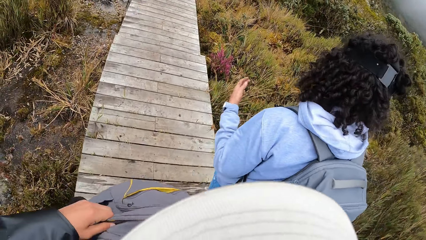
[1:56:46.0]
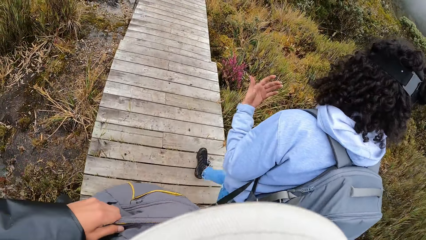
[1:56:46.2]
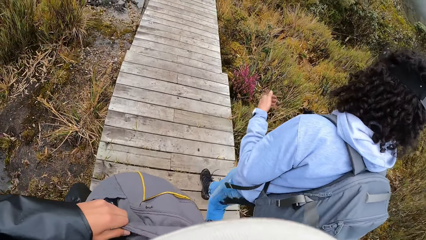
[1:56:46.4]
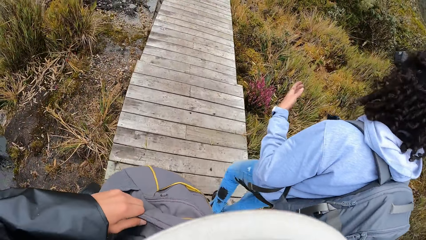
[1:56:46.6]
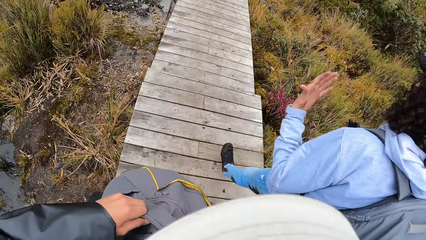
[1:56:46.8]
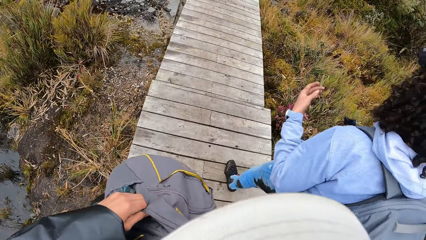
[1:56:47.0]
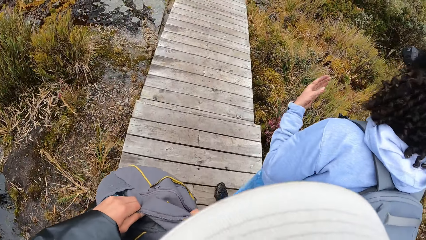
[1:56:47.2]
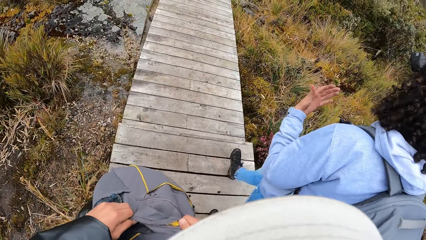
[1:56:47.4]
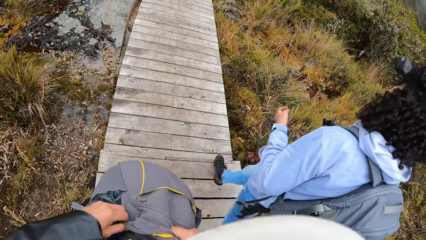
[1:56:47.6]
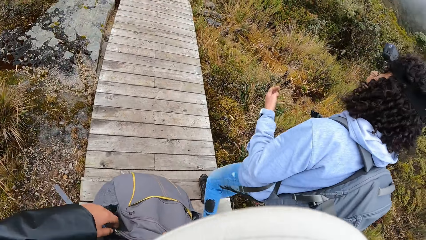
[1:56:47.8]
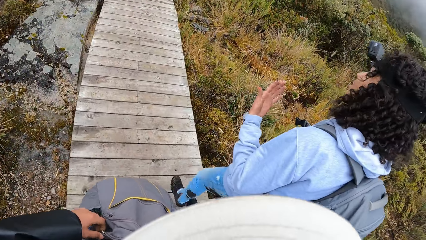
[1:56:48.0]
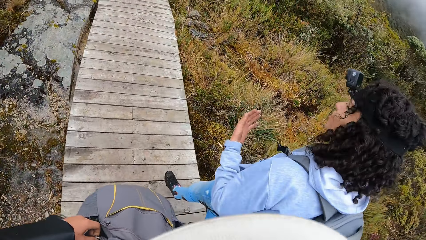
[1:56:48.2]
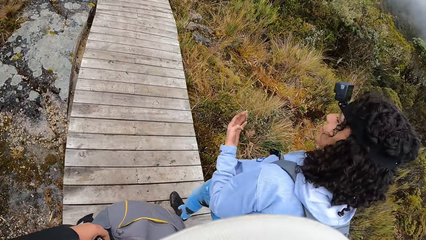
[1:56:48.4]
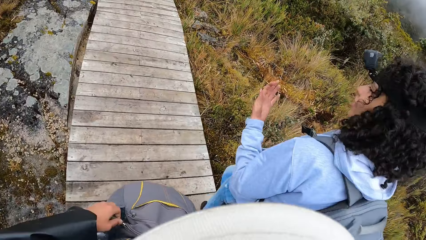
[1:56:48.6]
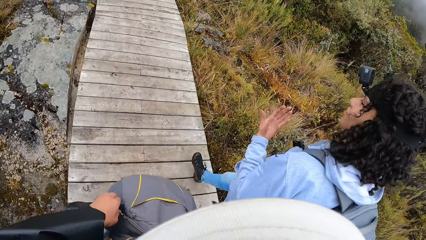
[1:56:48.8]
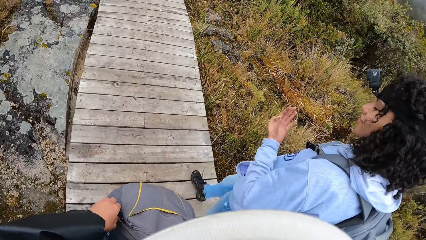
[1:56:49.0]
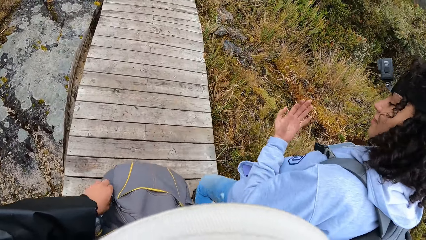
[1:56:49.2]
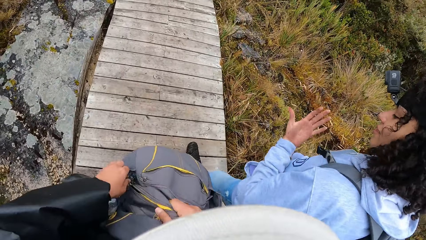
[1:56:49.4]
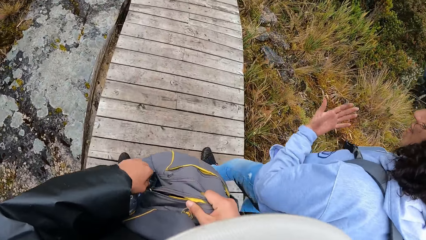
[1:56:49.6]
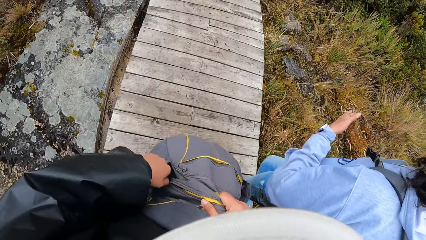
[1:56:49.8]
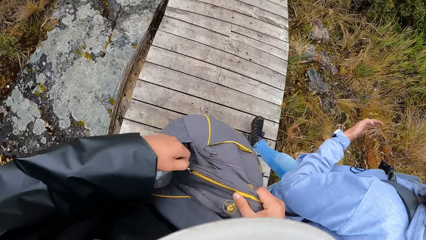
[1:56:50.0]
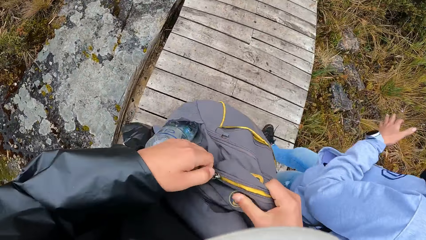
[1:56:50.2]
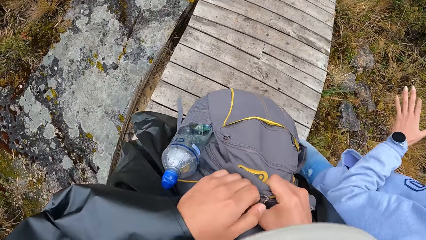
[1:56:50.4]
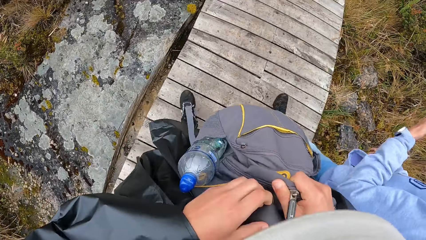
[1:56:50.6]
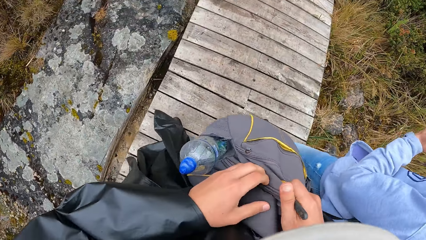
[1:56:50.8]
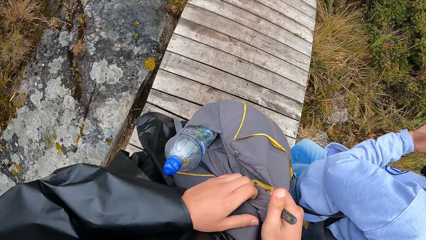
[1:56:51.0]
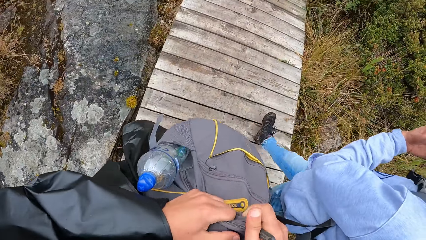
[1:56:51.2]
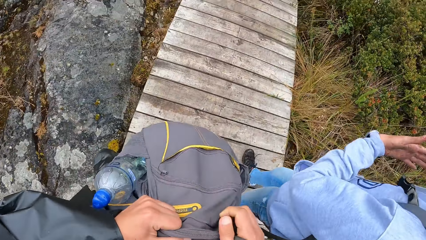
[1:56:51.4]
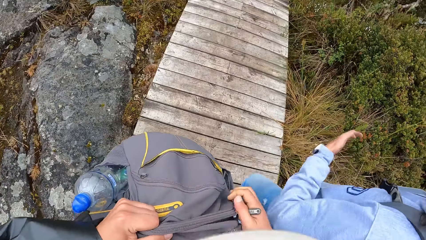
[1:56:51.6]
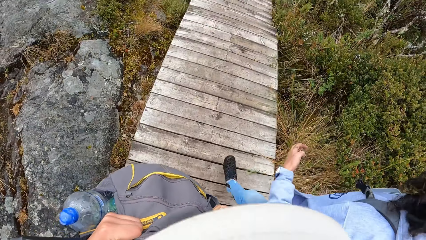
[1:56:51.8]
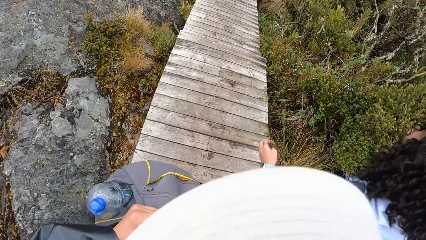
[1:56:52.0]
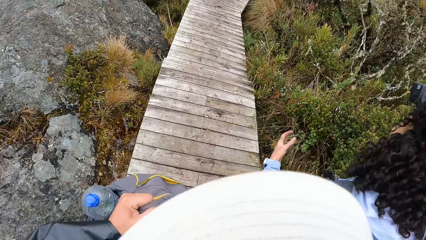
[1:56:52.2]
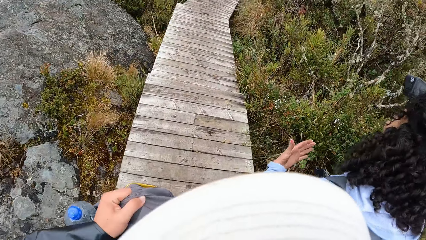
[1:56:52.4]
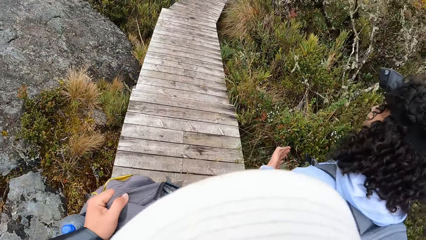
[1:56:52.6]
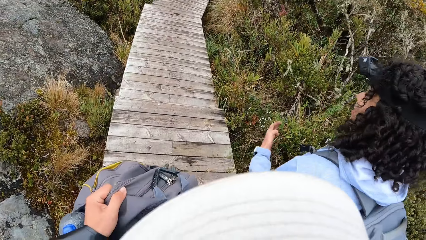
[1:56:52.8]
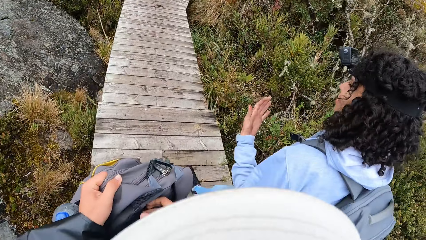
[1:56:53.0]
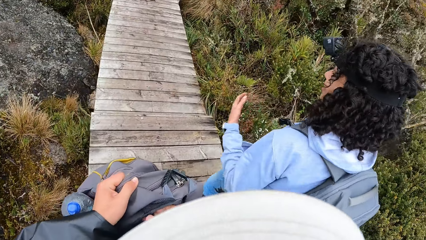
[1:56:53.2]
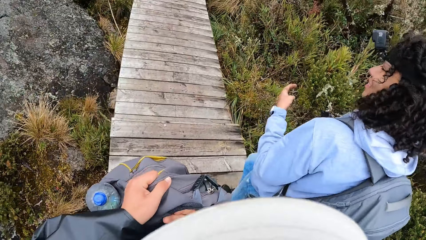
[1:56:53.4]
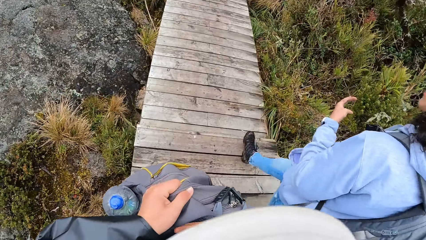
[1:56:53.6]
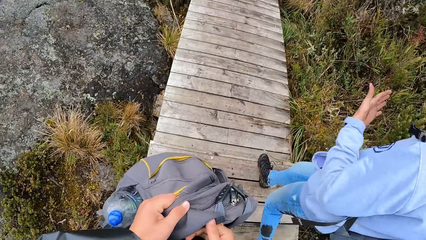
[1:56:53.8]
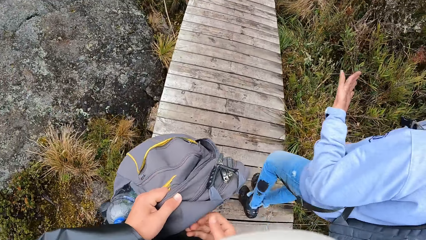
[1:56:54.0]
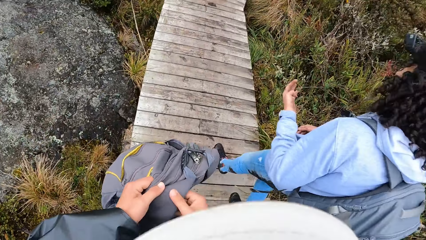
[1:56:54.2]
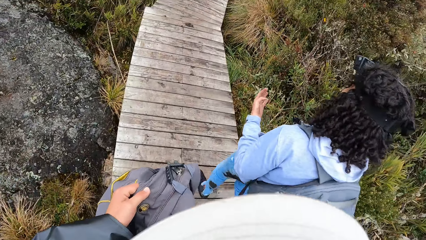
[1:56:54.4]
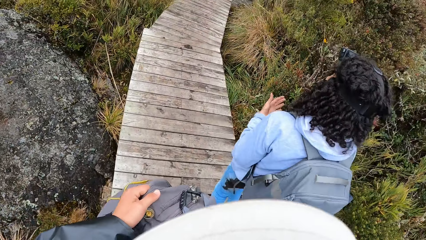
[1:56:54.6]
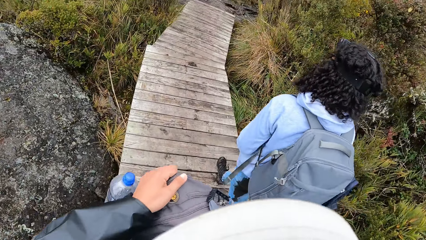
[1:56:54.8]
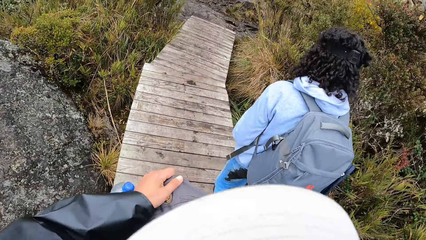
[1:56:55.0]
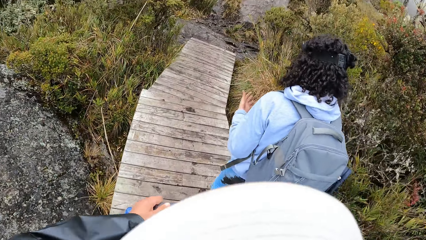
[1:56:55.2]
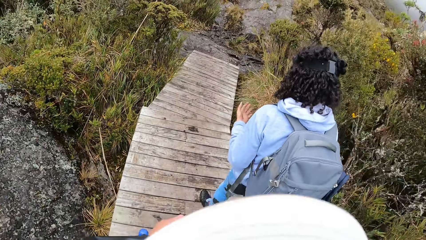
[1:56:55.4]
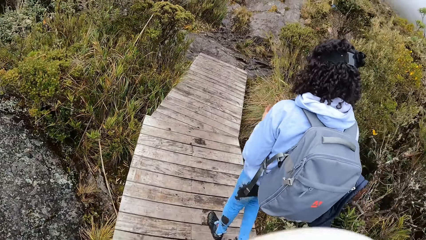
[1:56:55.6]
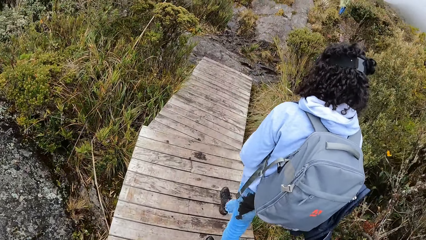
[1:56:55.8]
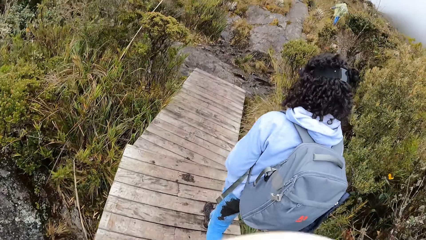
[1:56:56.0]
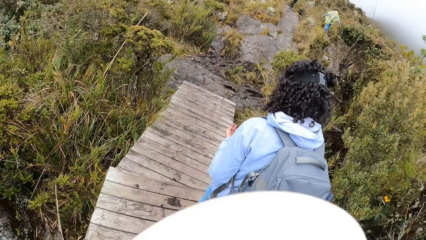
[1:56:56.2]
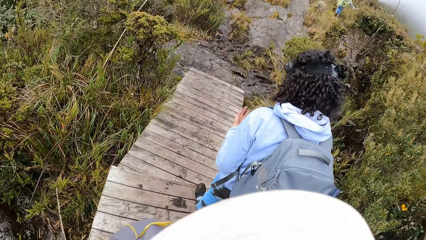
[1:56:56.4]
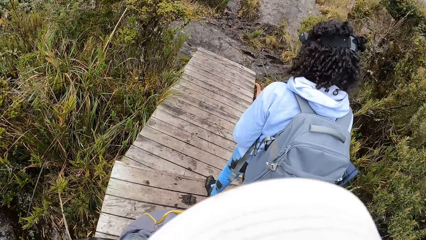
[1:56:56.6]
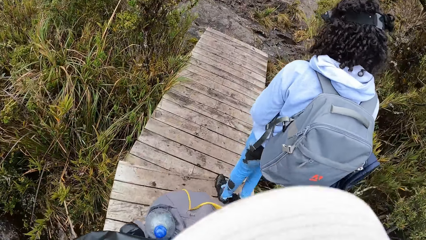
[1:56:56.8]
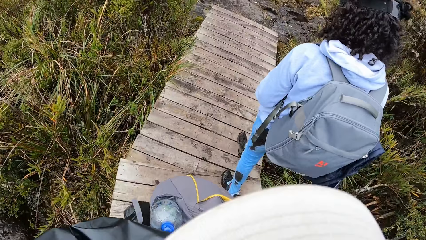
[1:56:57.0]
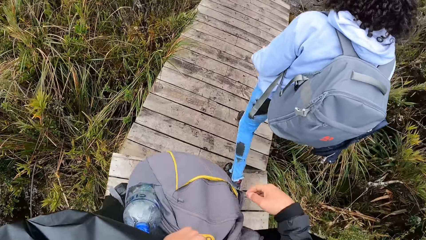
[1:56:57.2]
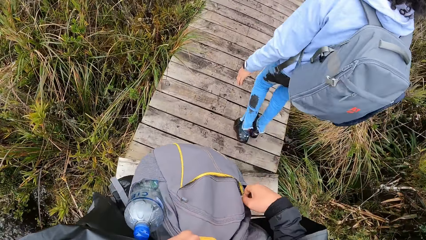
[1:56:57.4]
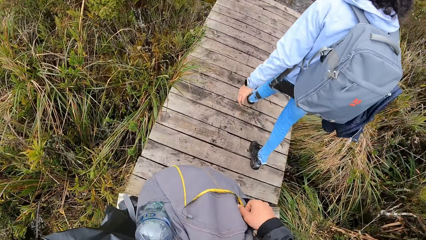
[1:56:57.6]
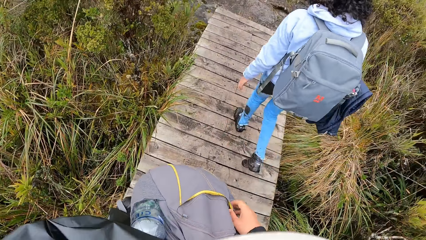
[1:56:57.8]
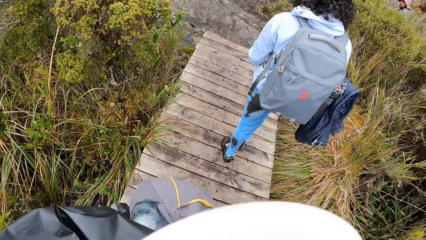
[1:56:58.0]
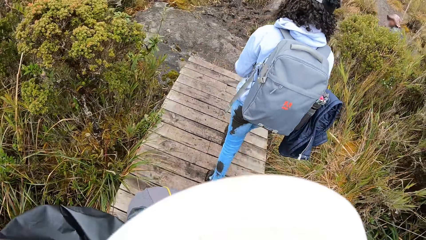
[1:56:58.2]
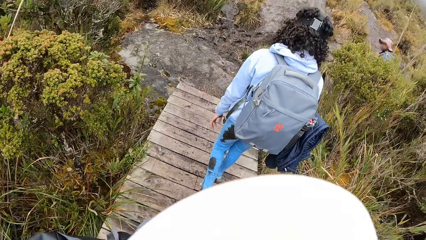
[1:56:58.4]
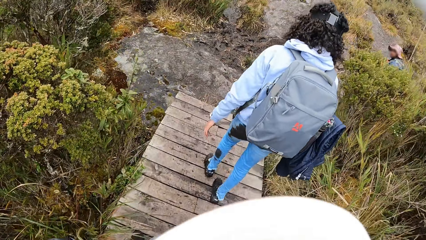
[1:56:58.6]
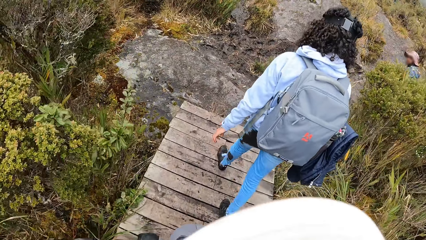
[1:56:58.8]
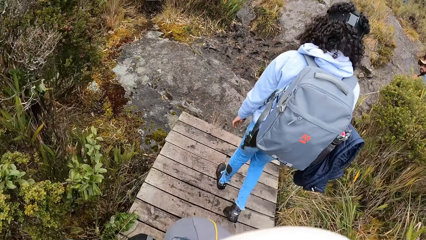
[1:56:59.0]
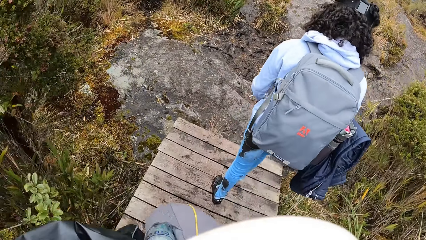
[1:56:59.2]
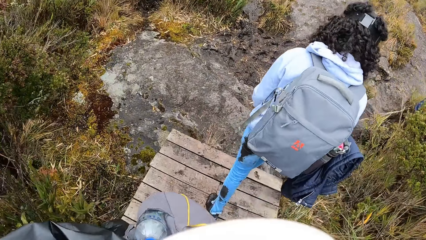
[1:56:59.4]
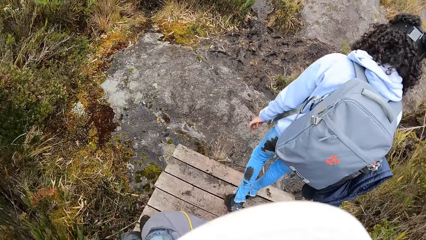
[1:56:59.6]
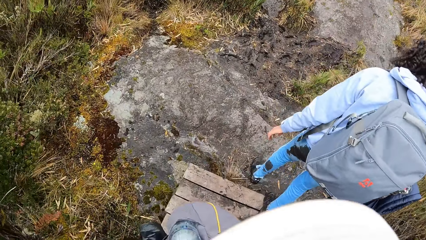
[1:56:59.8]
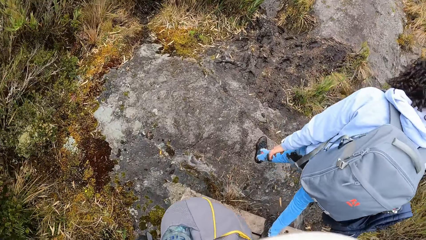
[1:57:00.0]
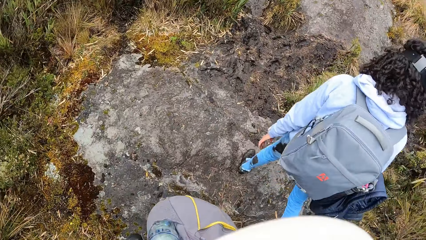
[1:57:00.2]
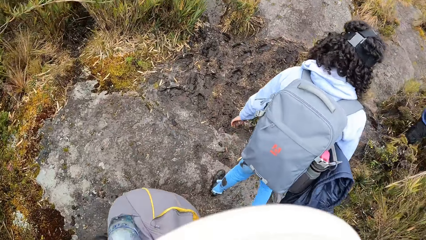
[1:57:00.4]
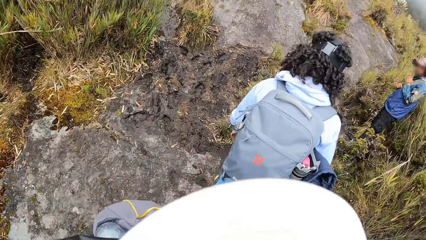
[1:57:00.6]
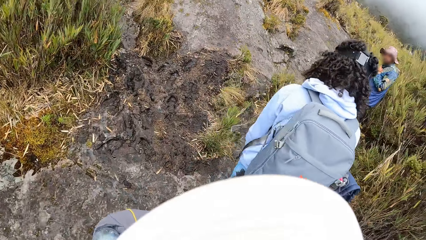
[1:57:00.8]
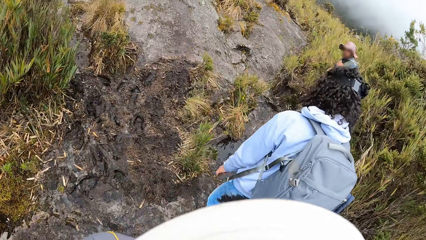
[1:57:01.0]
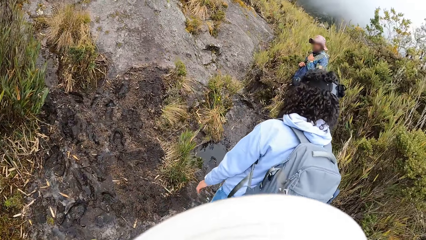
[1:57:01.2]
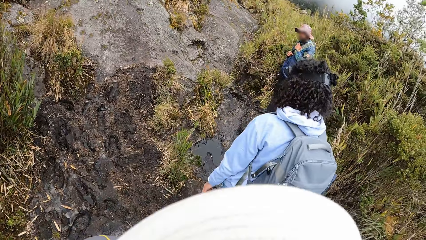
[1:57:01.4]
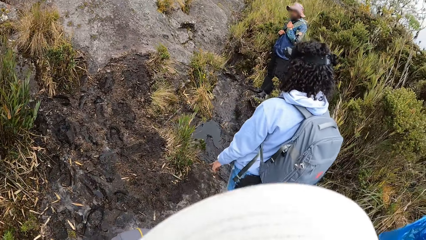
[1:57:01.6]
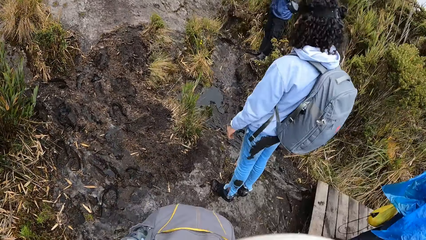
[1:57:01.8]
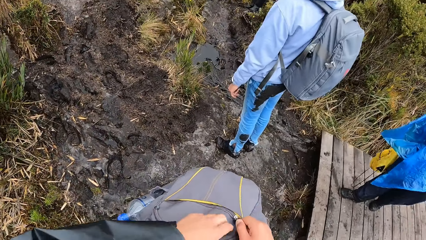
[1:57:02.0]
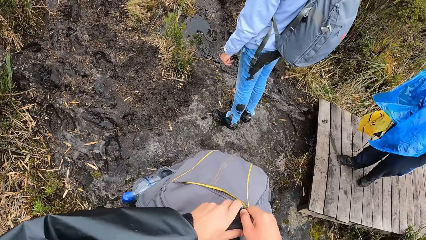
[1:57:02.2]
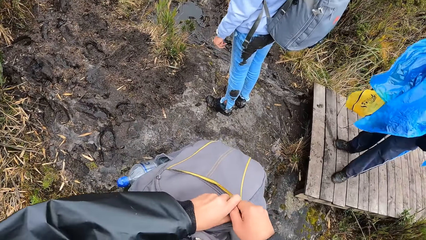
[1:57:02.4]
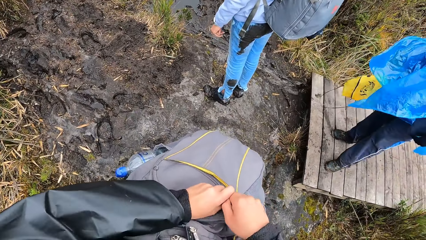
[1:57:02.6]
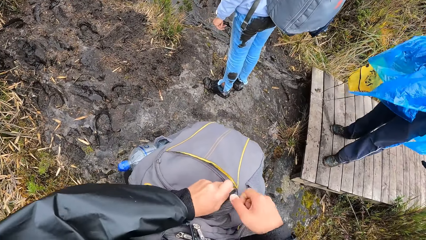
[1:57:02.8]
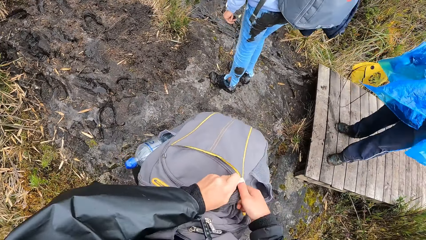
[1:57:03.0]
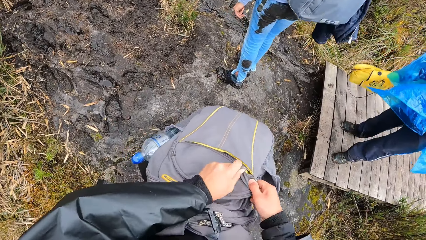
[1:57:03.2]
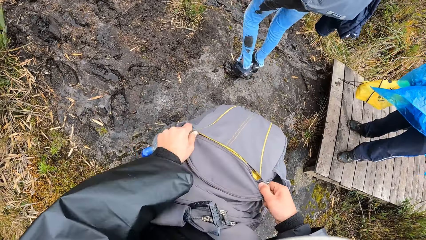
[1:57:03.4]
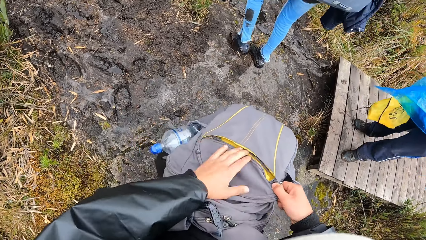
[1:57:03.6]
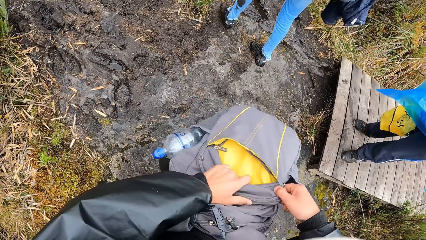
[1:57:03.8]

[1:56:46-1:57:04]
The camera wearer talks to a person. He looks at the backpack. He closes the bag with his left hand. He holds the backpack with both hands. He holds the zip with the right hand. He closes the bag with his right hand. He holds the backpack with the left hand. He talks to the person. He looks at the backpack. He holds a zip handle on the bag with his right hand. He looks at the person. He holds the bag with his right hand. He holds the zip handle in the bag with his left hand. He opens the bag with the zip in his left hand.
